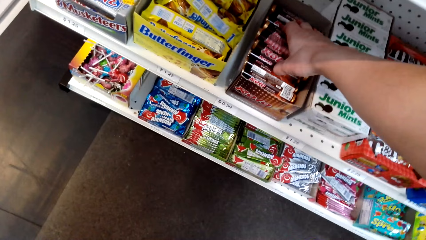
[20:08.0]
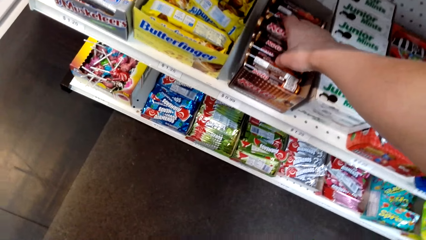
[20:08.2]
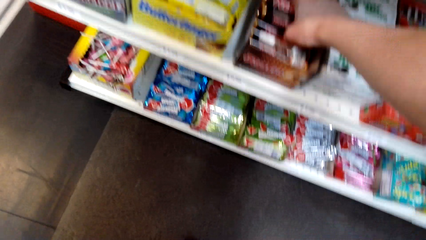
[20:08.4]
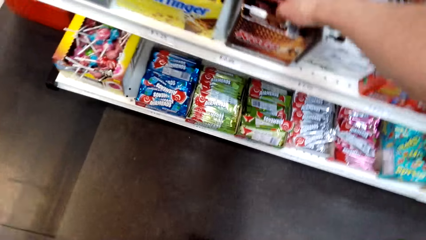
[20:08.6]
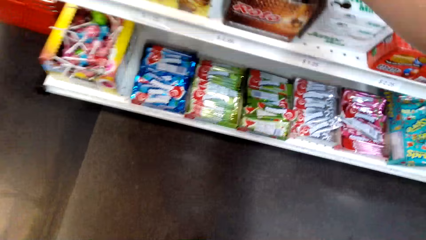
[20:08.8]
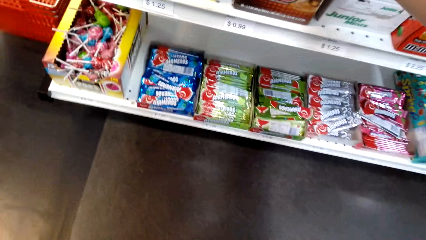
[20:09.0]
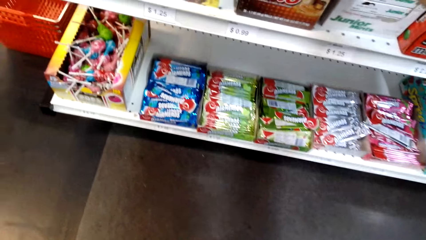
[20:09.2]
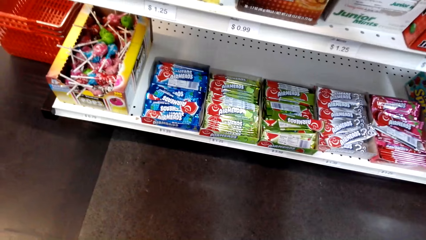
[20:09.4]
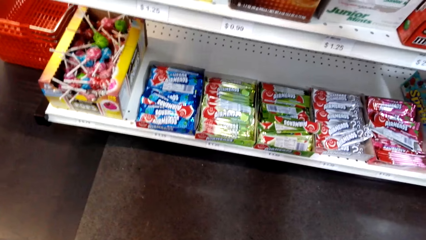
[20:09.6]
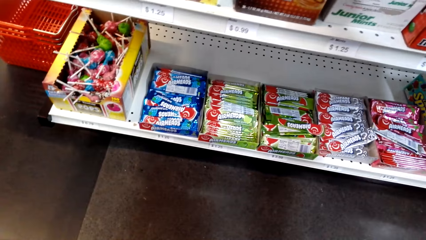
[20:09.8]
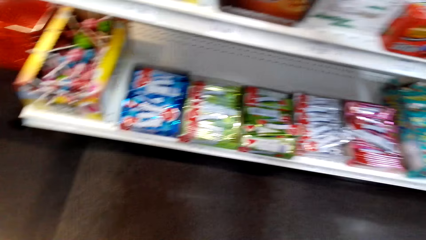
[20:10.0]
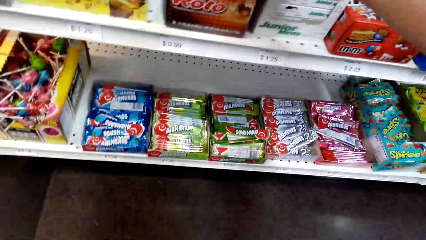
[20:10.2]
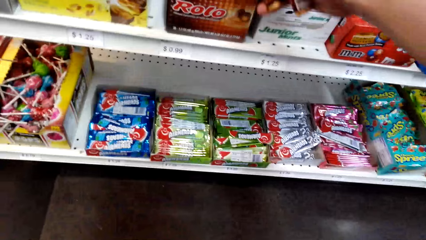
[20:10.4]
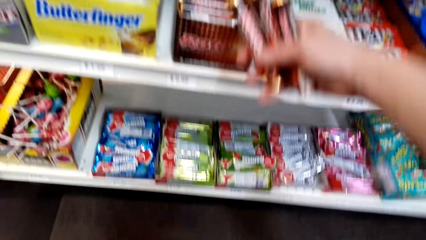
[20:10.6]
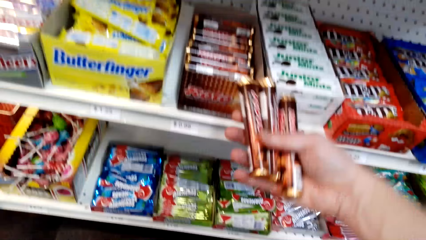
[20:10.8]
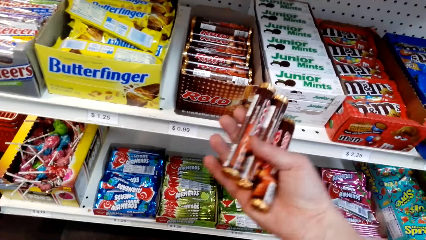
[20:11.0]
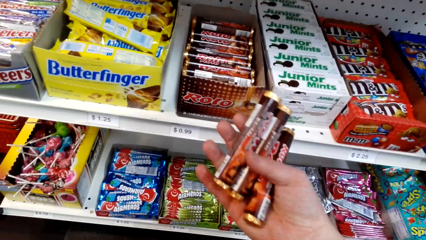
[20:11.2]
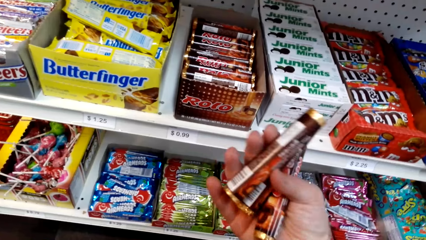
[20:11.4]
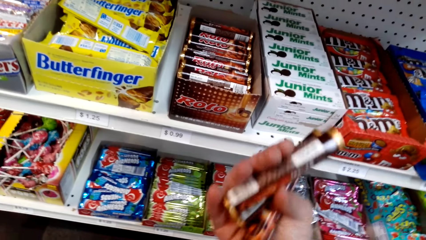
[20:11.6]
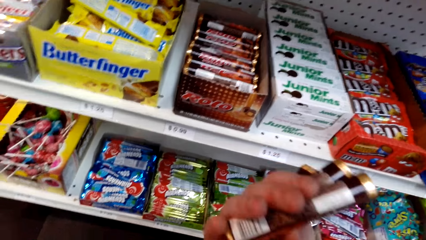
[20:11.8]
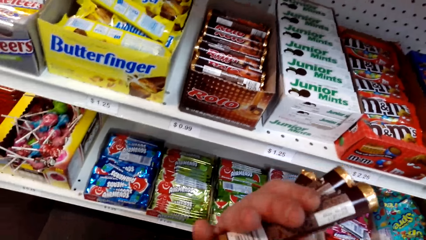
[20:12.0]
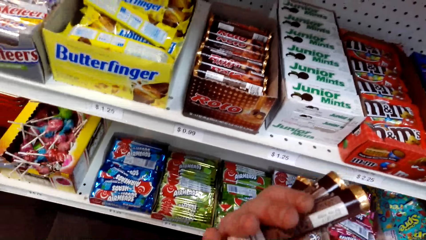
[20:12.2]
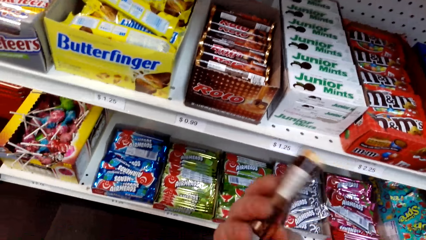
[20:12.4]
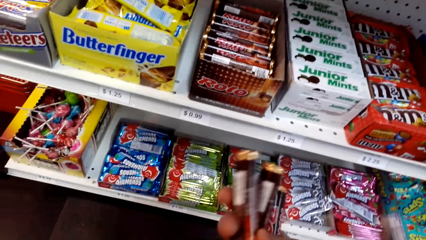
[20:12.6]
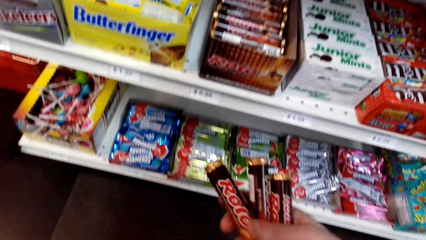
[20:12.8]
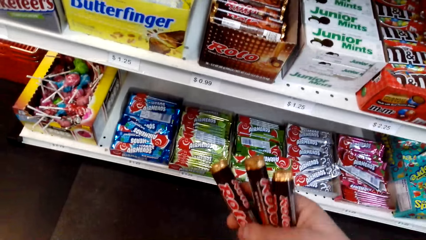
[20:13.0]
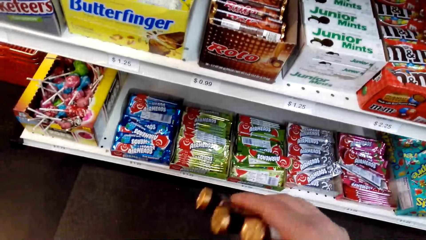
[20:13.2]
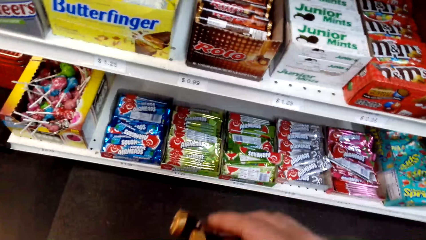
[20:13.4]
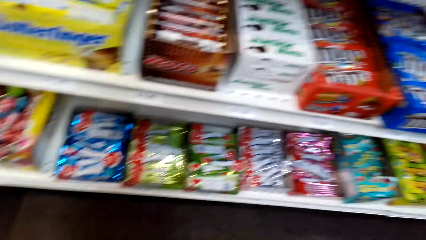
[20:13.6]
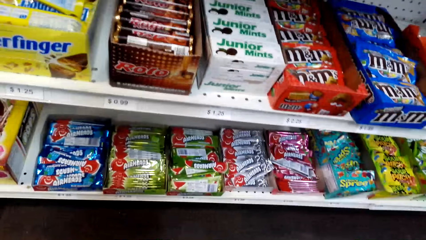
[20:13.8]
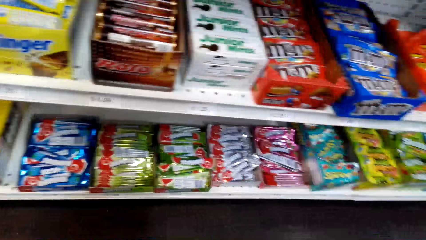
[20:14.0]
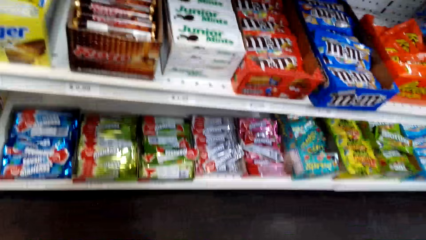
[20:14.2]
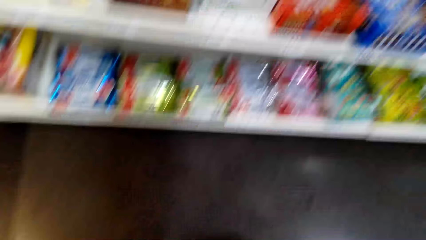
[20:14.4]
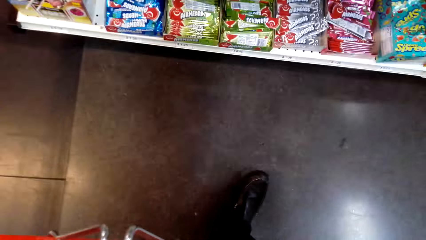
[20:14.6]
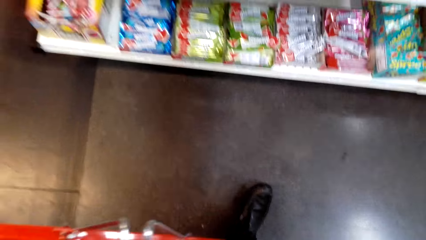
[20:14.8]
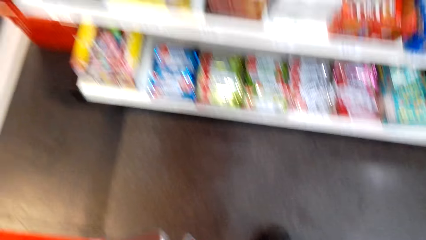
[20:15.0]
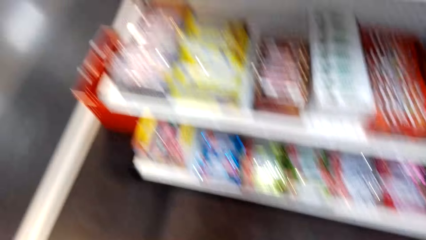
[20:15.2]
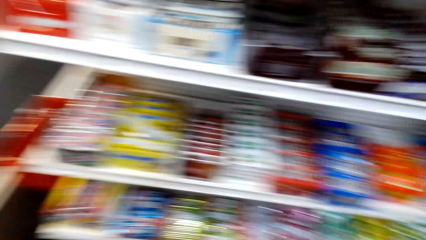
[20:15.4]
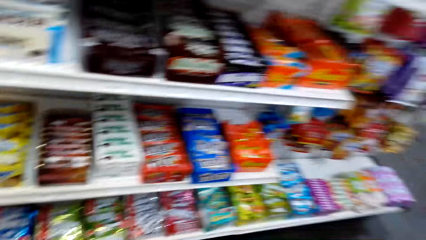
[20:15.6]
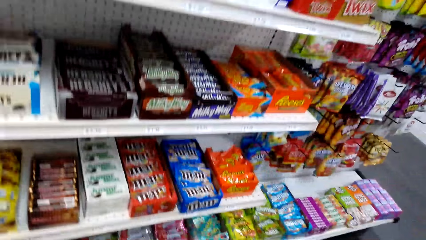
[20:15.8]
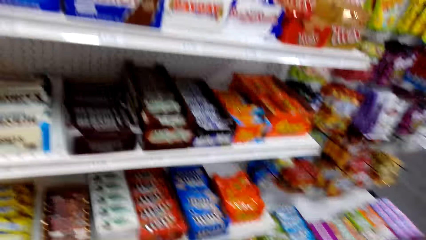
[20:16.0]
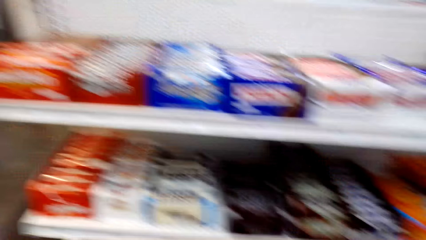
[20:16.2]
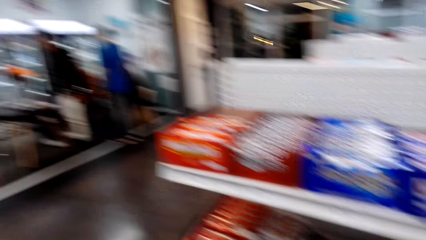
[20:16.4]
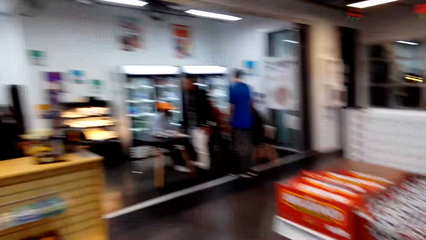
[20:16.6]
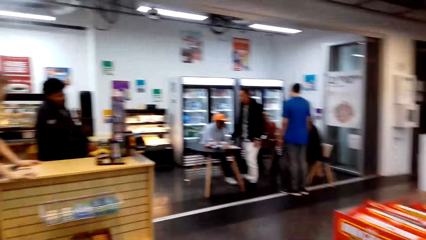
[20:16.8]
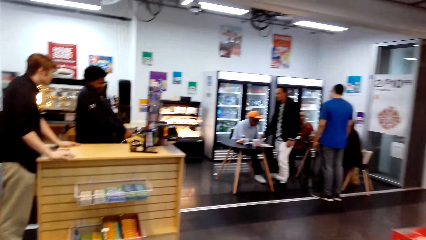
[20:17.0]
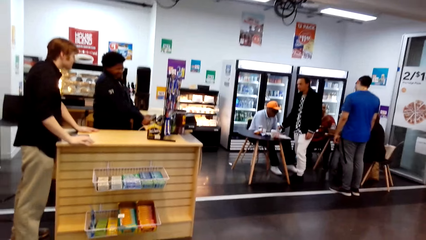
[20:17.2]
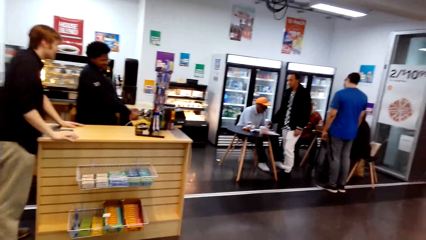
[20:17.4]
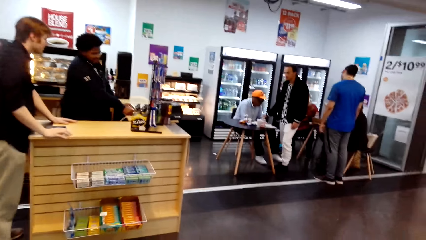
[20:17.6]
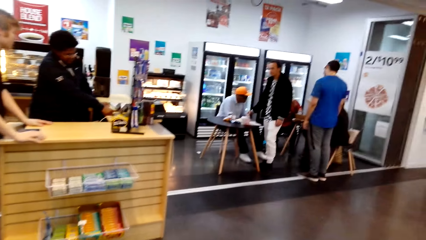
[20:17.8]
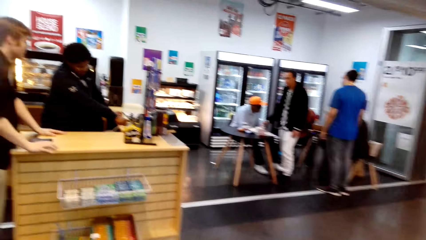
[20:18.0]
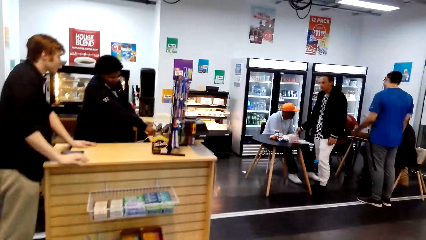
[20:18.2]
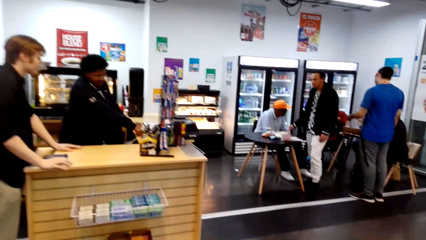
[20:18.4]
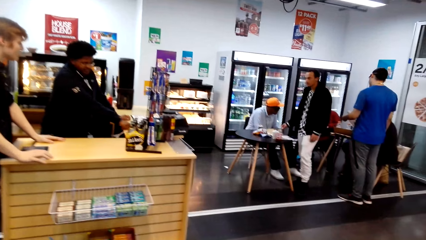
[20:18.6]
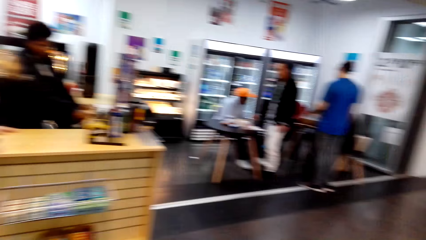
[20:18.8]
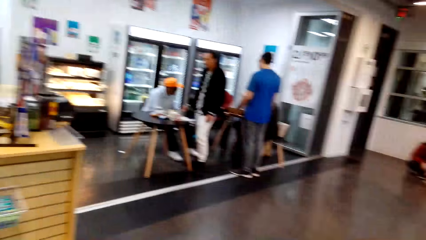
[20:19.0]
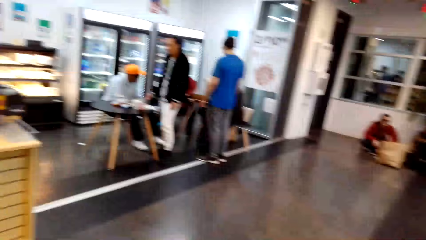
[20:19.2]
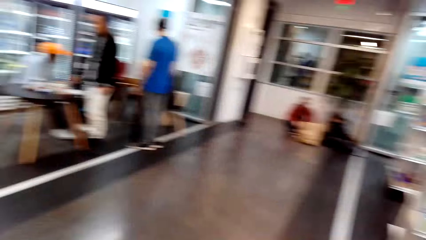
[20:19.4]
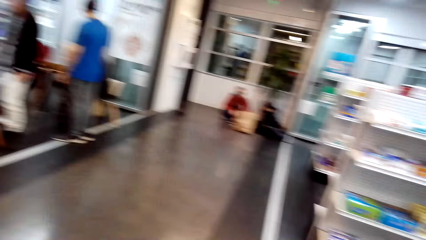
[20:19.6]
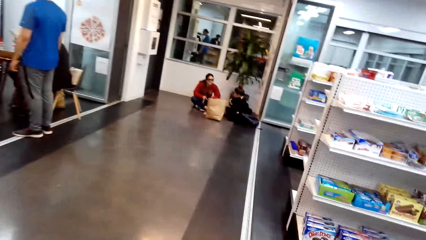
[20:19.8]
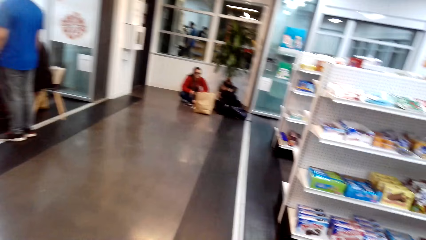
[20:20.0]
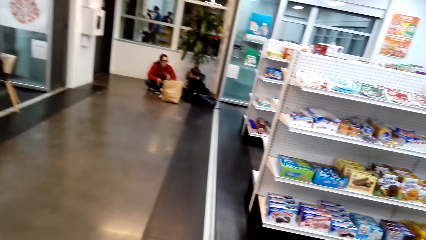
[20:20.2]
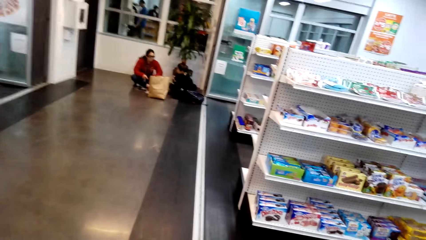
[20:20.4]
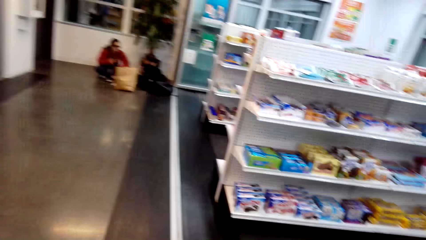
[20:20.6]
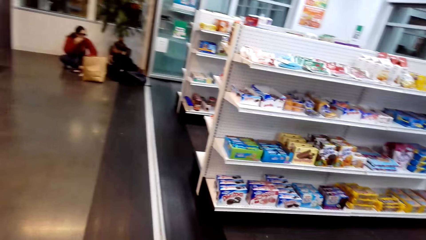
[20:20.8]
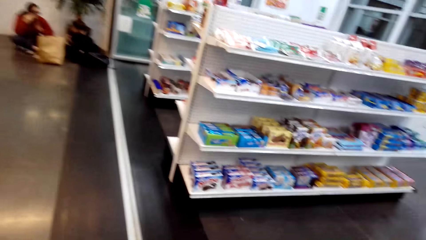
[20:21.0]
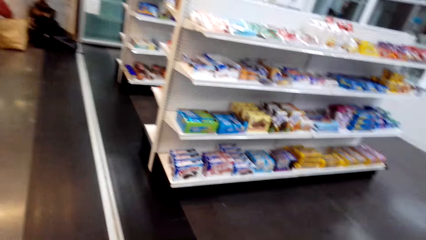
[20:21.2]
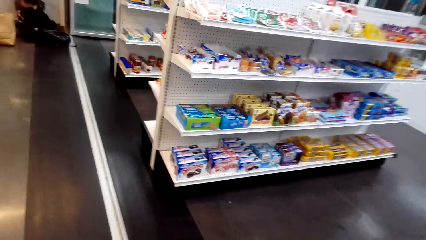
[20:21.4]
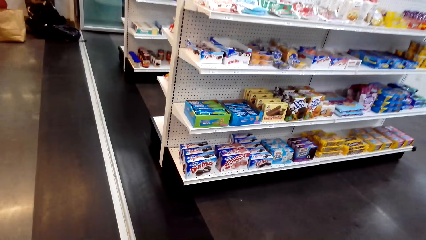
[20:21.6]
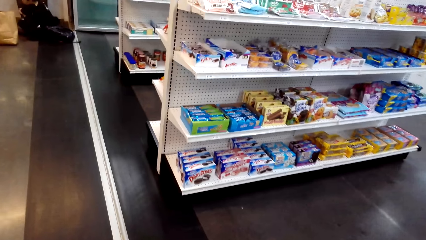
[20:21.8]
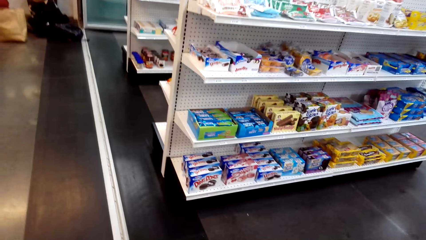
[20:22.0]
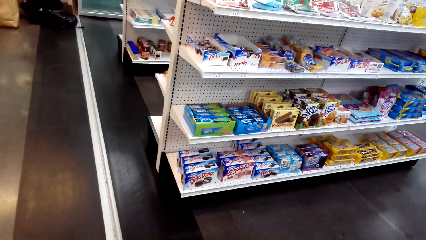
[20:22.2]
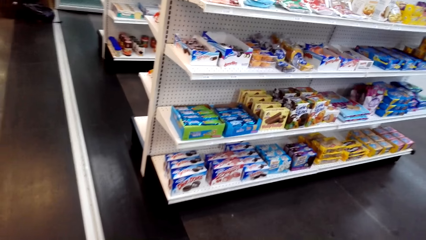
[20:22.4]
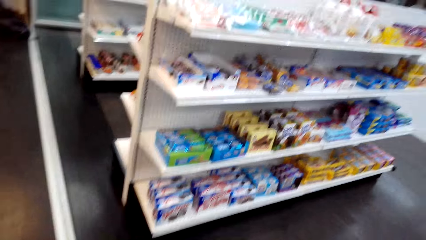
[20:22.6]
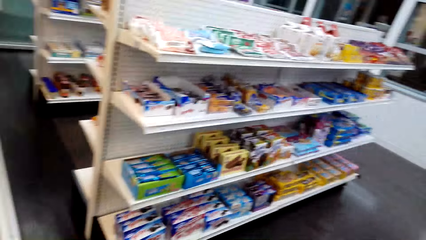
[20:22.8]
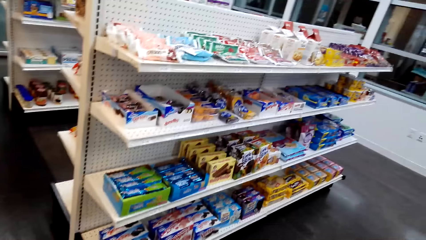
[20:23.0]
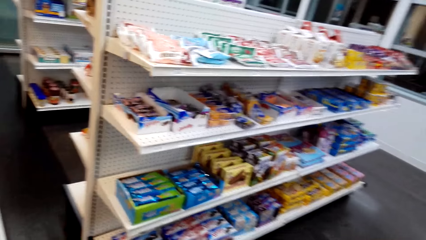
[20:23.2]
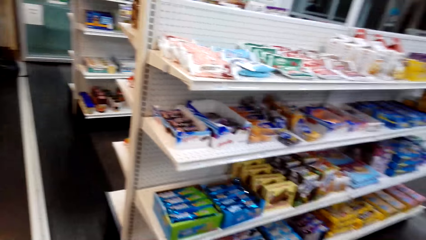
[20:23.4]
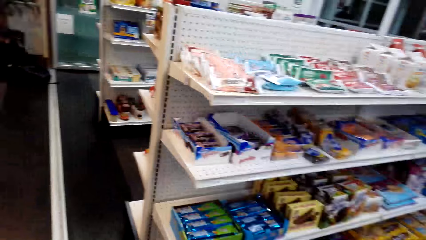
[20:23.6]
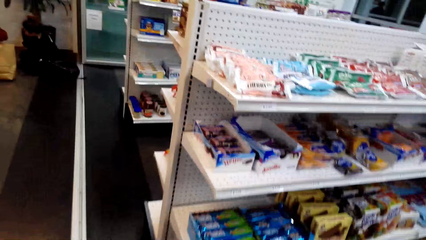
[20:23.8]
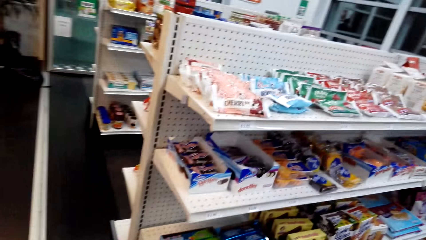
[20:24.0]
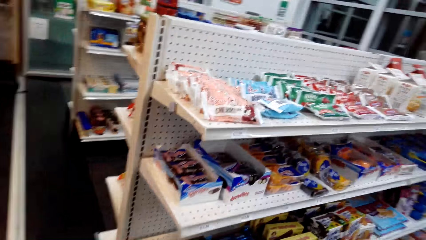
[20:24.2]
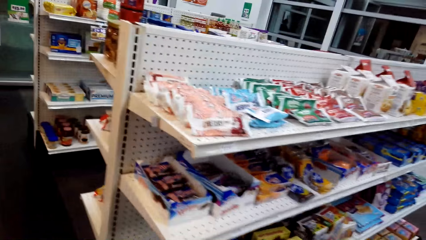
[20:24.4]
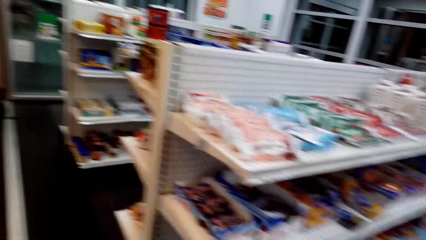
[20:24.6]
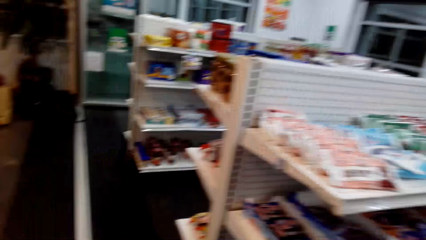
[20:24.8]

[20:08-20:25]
The camera wearer picks Rolo from the shelf or a box. They inspect a snack. They look around the shelf. They walk in the food store. They look at the cashier. They look around the shelf.
